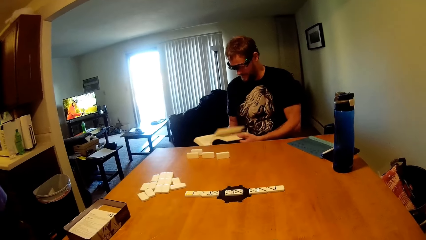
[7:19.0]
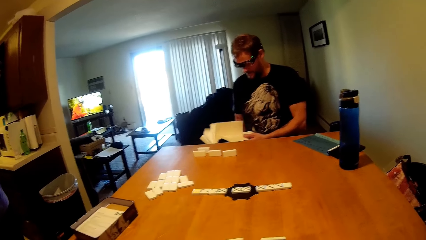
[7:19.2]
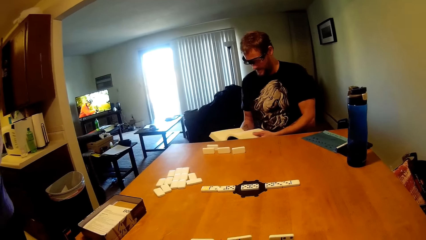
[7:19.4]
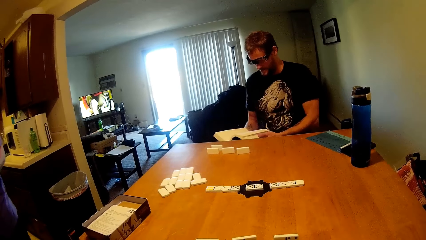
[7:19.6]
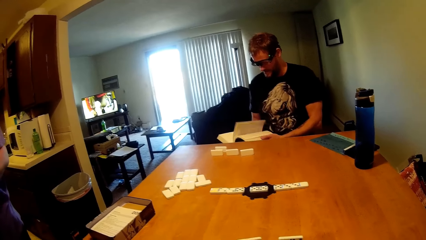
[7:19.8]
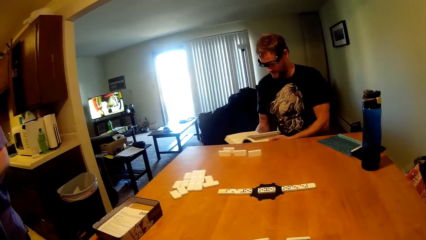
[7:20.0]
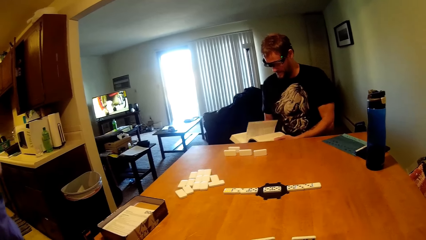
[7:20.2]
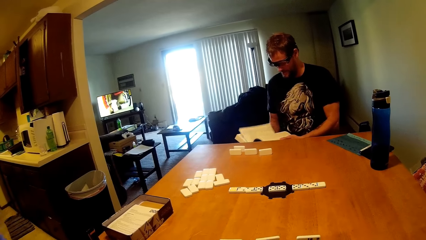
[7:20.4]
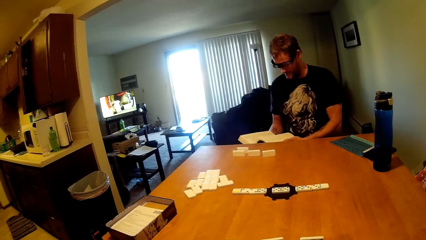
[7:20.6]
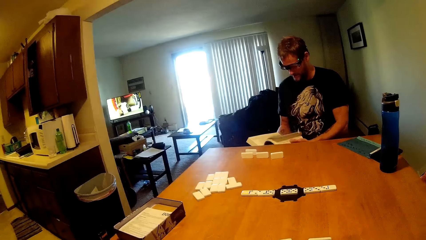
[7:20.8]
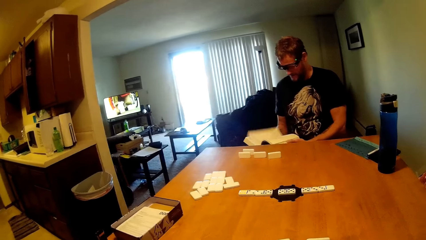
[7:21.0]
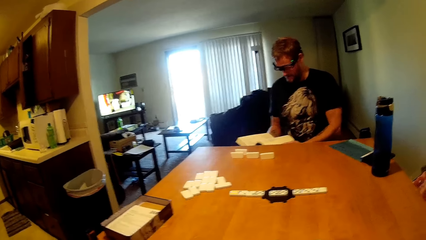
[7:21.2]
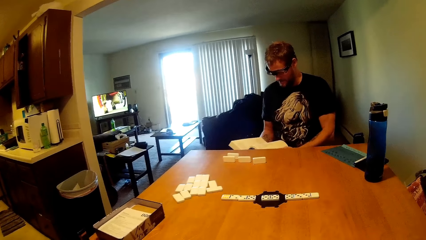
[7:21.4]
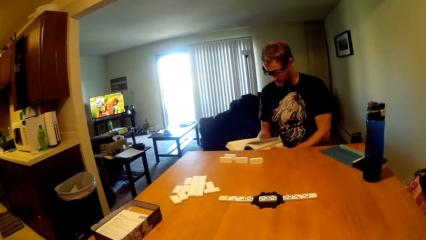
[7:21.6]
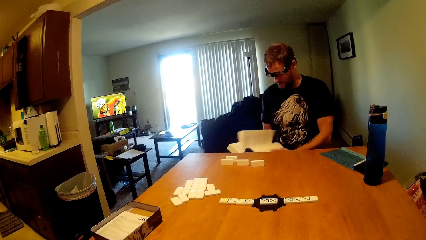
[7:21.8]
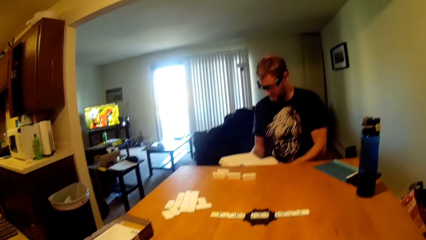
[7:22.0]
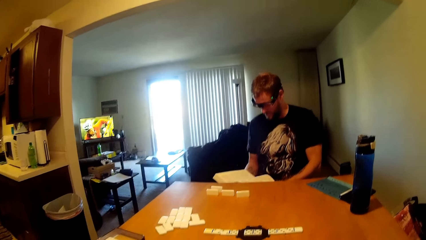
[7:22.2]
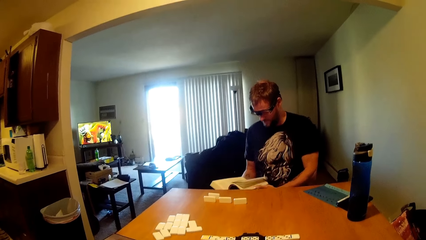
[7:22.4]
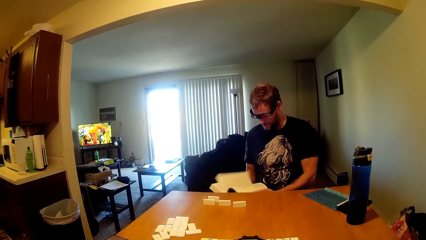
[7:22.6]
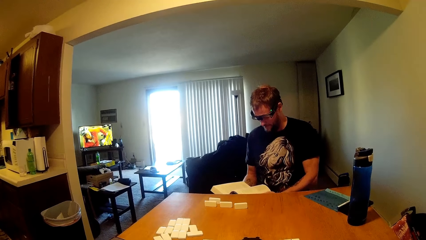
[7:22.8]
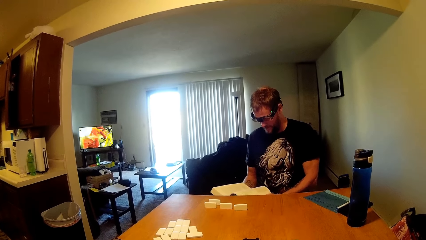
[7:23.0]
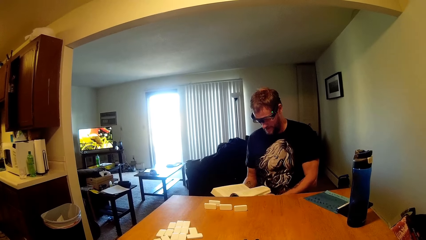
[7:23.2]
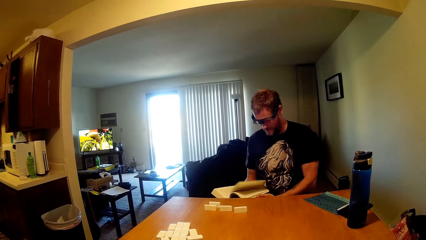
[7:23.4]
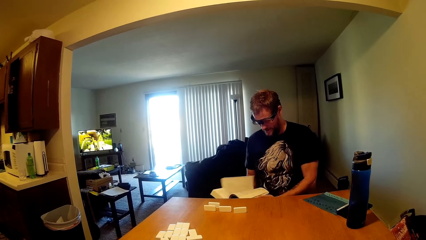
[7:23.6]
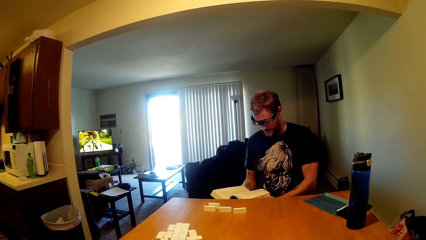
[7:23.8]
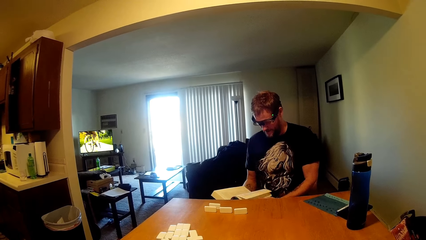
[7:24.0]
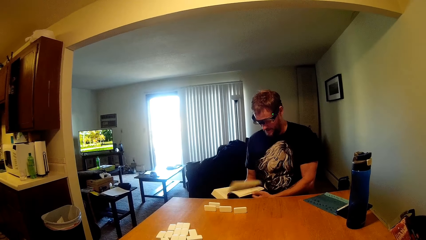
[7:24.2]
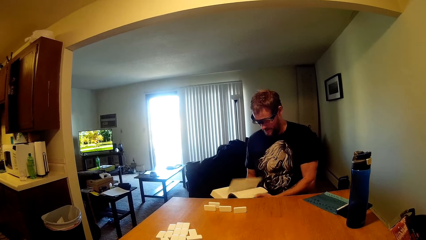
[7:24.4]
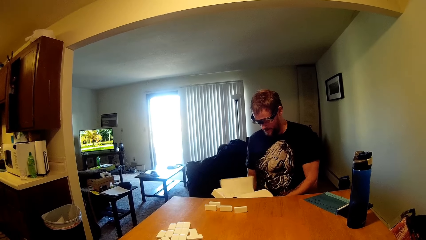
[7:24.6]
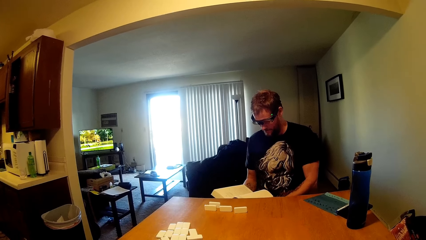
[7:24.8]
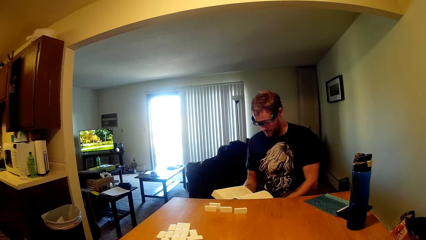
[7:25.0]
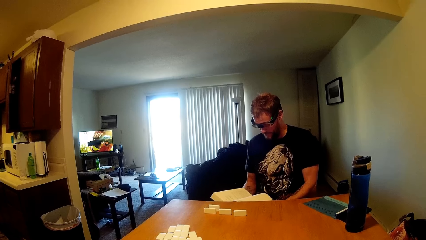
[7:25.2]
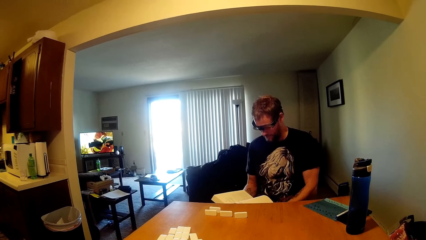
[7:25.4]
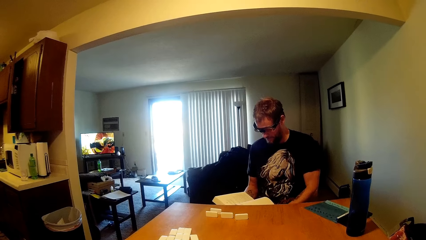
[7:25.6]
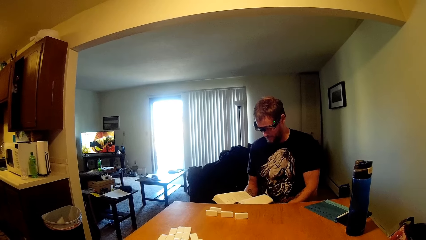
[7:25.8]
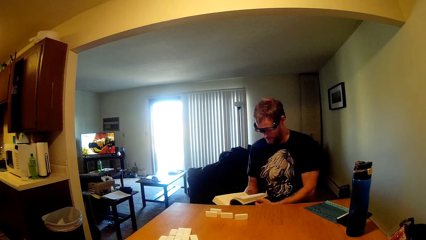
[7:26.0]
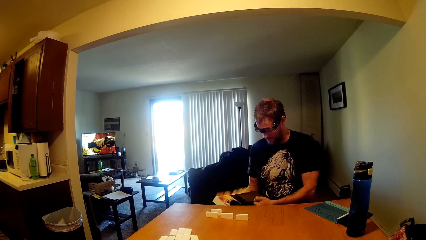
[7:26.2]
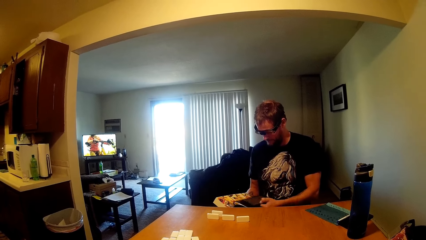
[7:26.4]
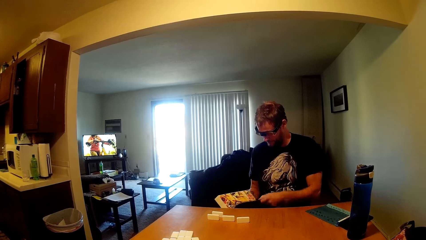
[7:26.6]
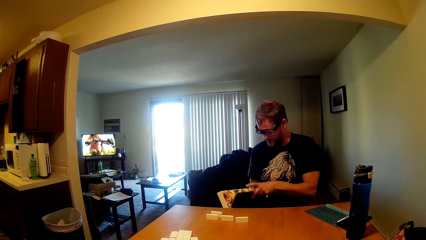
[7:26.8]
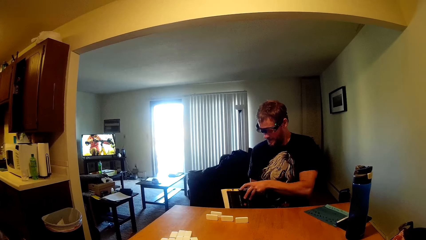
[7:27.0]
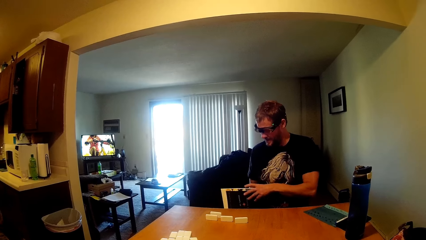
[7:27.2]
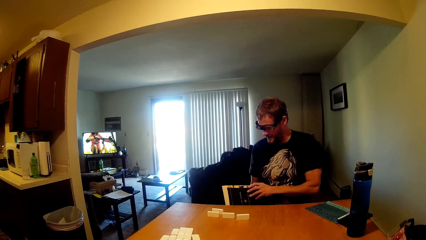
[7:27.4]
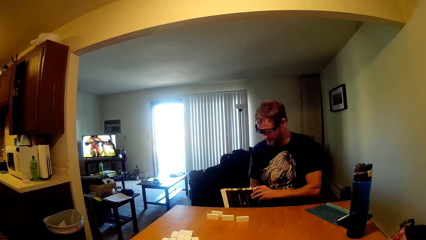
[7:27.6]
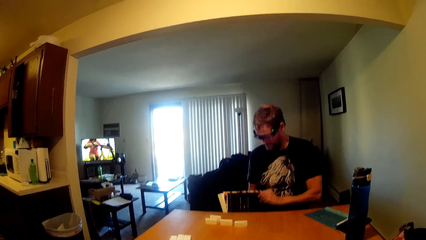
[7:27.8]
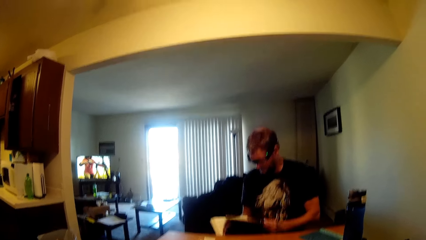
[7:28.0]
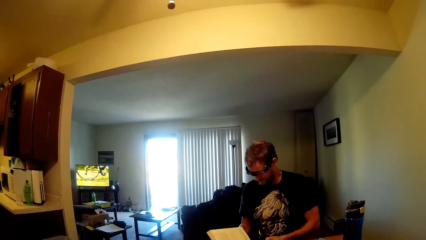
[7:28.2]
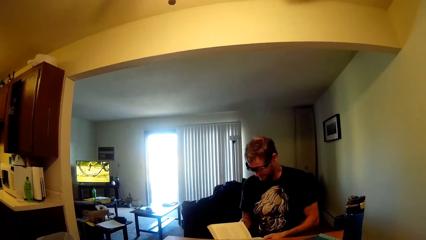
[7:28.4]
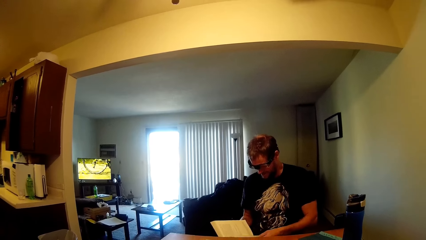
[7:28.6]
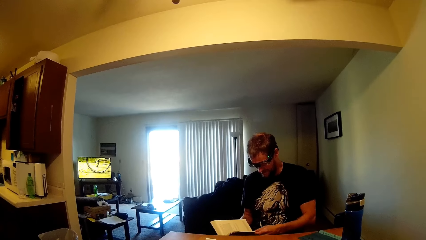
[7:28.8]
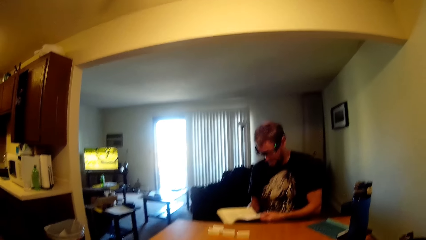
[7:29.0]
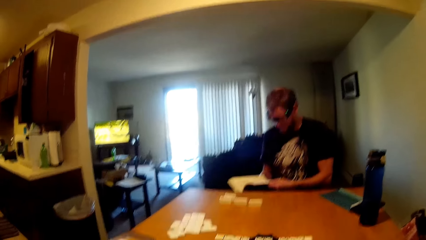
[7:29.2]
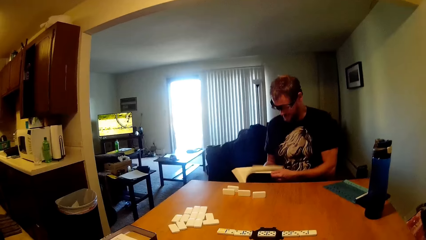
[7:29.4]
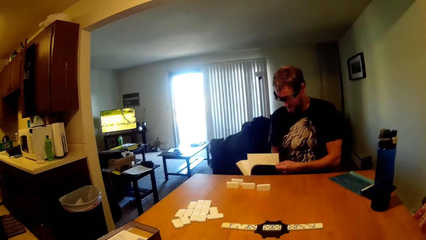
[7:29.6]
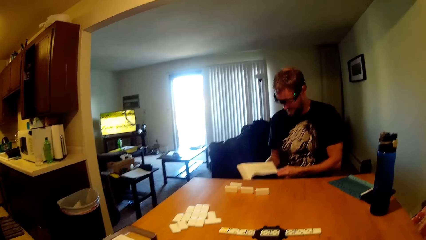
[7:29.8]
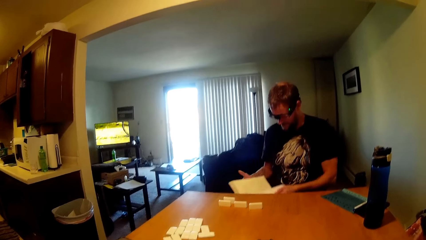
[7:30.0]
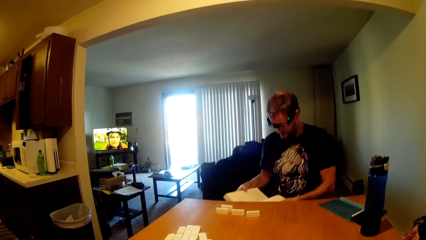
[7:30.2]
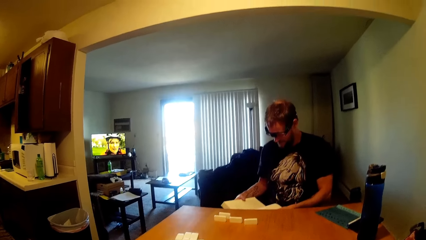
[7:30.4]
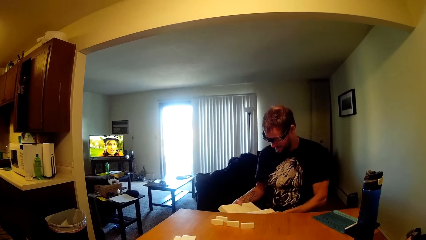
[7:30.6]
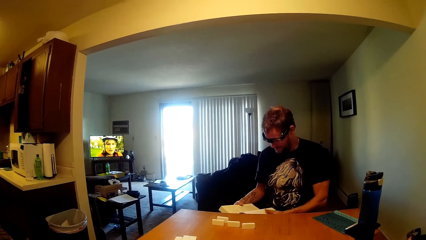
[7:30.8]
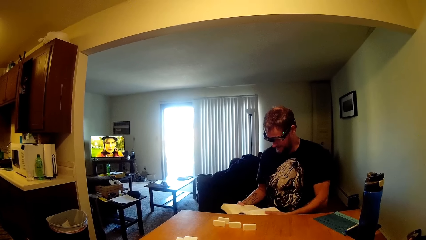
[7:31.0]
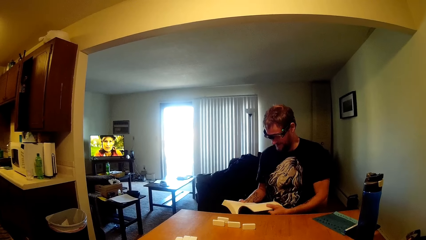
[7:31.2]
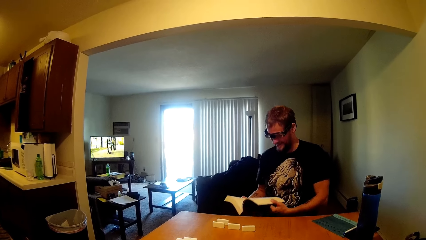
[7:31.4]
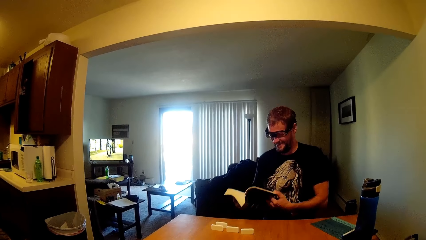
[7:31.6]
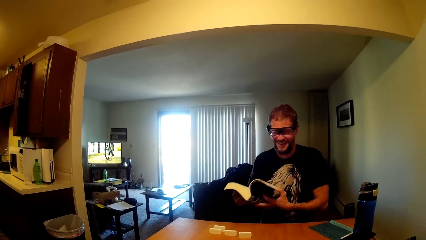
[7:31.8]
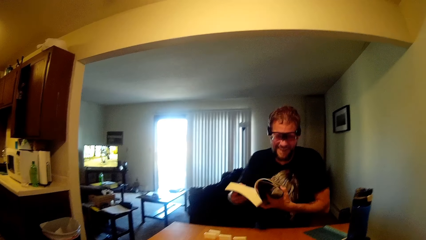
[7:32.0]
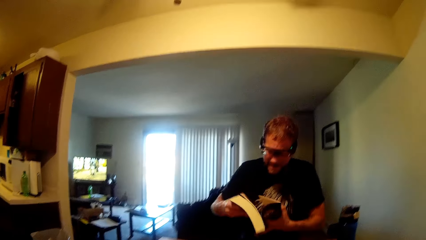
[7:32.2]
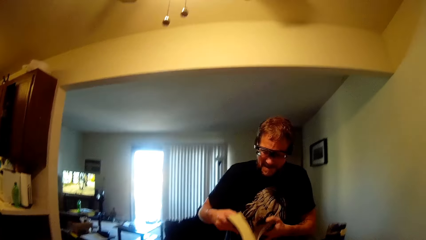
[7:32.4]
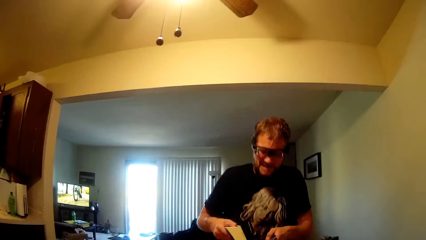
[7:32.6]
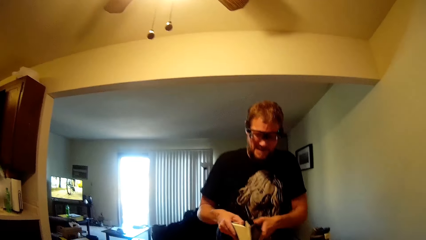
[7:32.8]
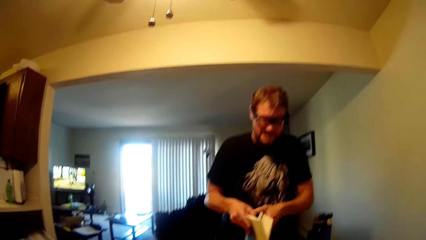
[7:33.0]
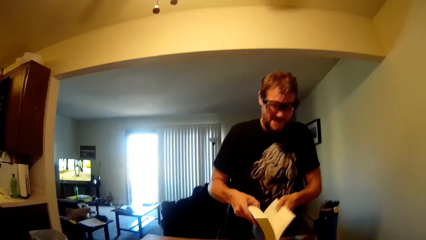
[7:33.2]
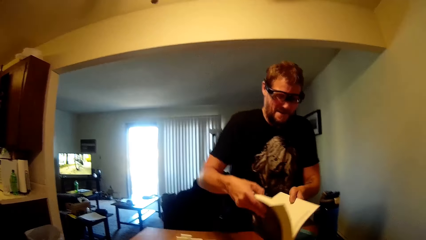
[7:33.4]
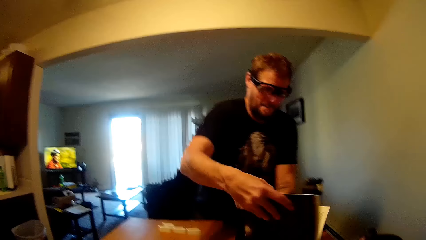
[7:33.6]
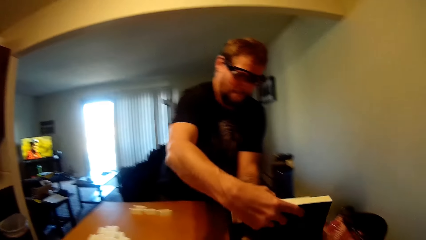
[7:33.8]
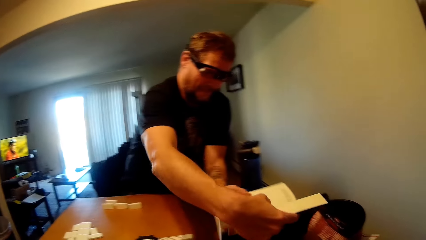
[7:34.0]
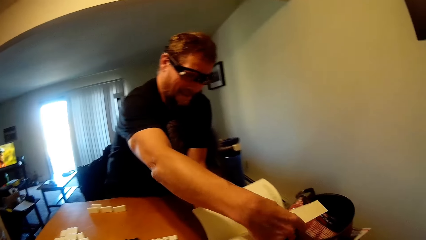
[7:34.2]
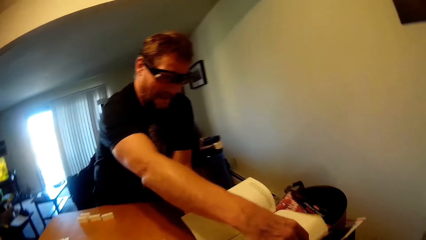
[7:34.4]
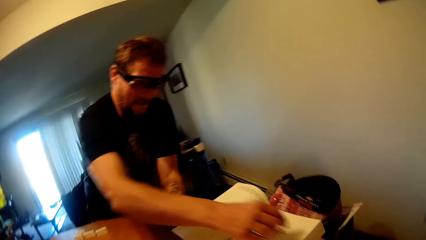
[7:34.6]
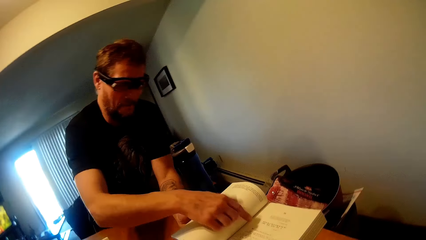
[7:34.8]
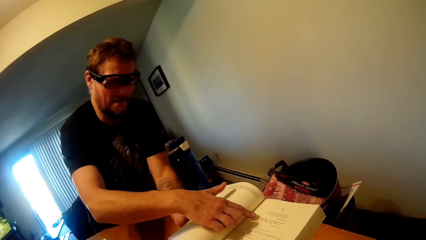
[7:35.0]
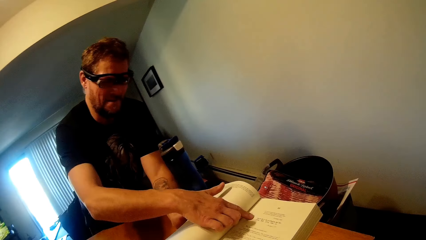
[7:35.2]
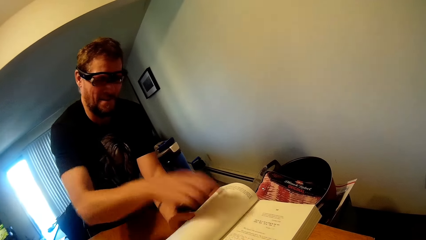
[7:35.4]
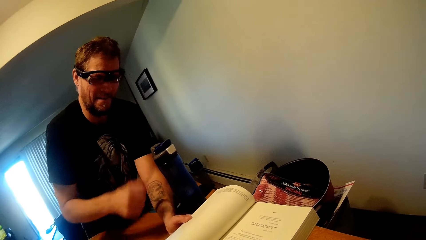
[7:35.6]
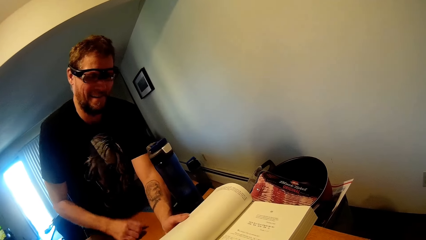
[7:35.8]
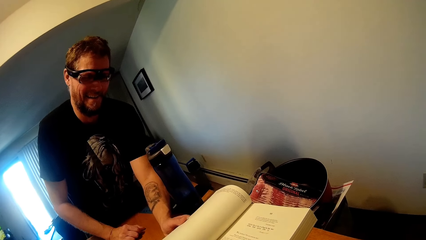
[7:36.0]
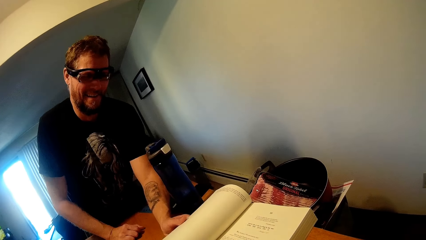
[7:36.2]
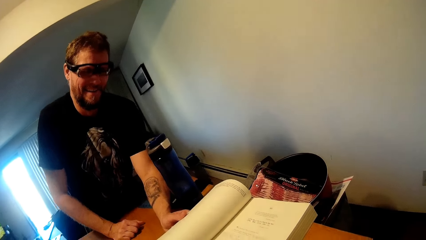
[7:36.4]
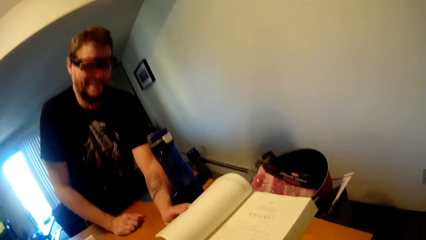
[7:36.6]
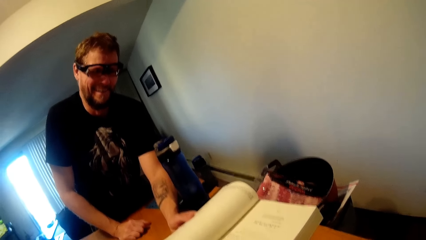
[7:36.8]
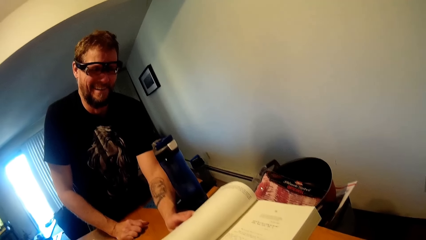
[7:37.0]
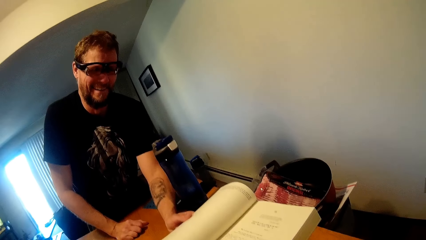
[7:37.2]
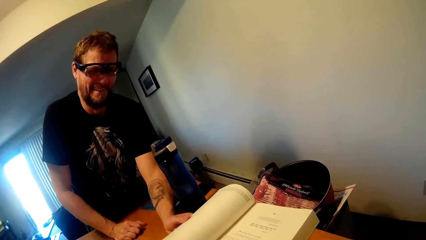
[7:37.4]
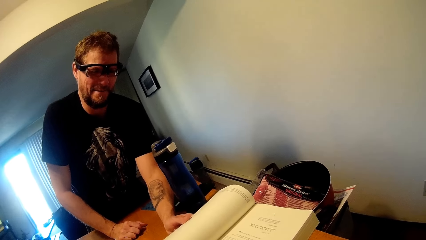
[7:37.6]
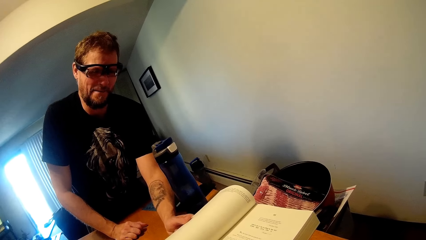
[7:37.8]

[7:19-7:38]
A man flips the book. The man stands up, puts the book on the table, and holds the book. The man points at the book page and rests a hand on the table.
